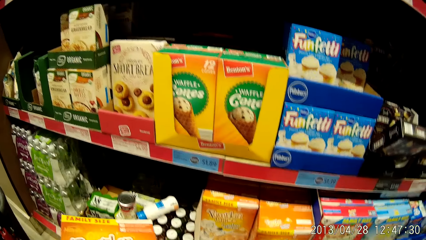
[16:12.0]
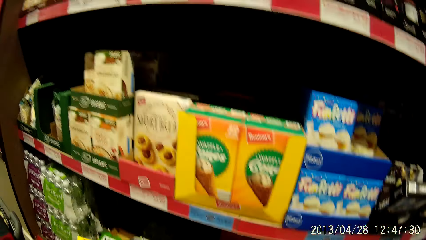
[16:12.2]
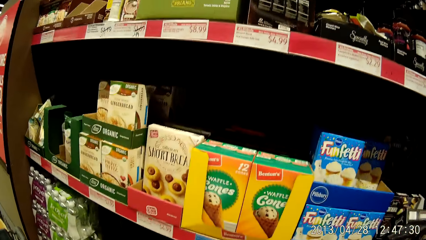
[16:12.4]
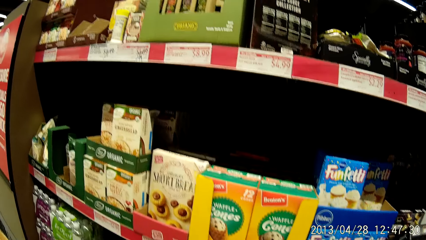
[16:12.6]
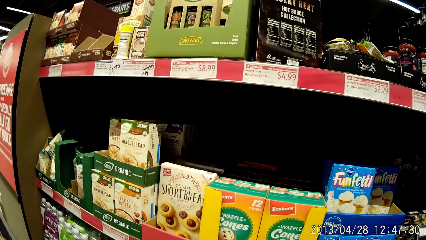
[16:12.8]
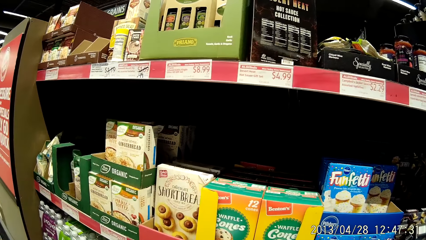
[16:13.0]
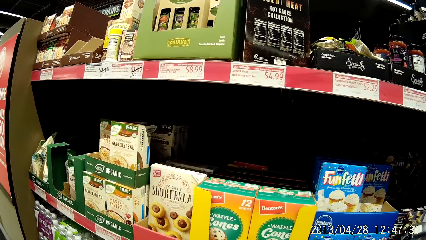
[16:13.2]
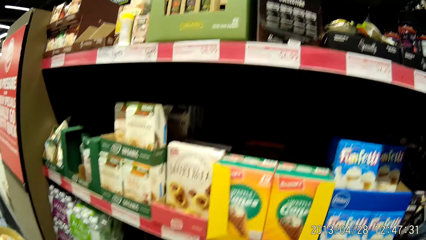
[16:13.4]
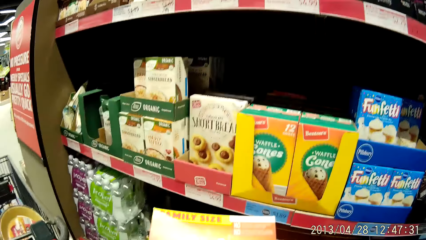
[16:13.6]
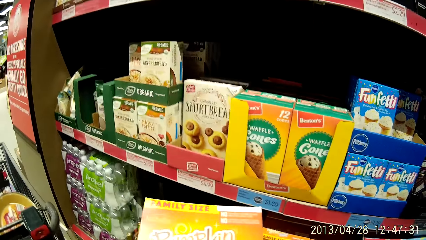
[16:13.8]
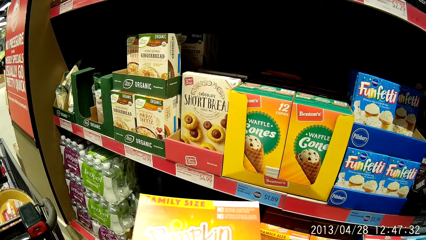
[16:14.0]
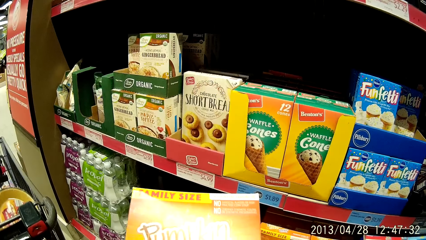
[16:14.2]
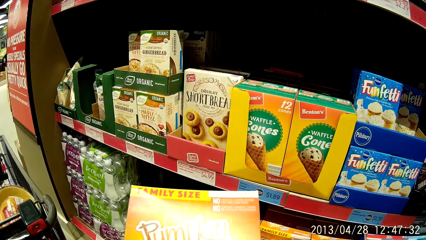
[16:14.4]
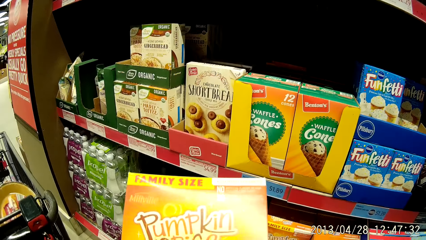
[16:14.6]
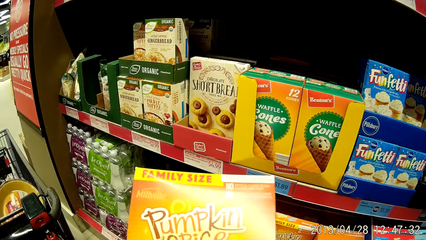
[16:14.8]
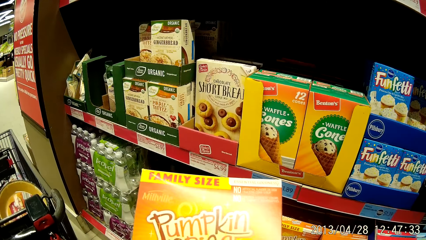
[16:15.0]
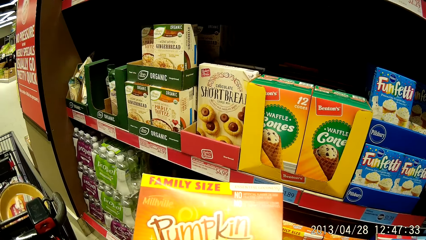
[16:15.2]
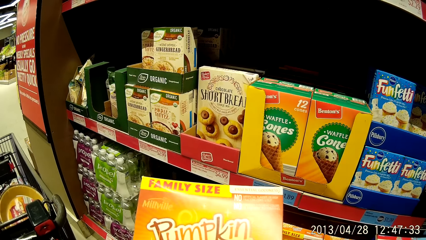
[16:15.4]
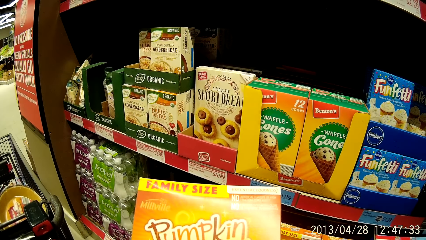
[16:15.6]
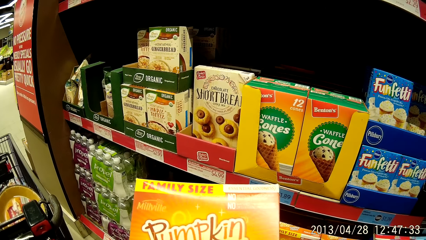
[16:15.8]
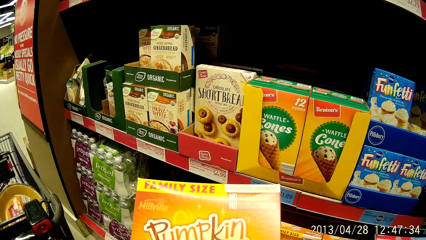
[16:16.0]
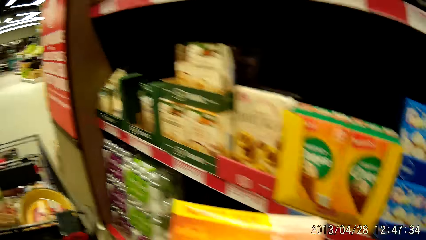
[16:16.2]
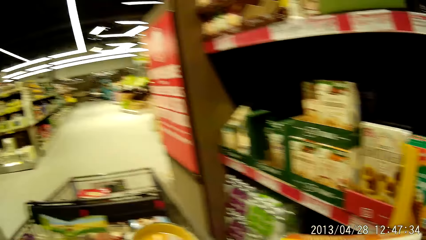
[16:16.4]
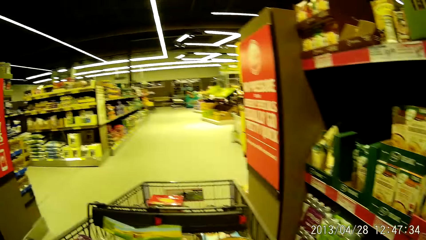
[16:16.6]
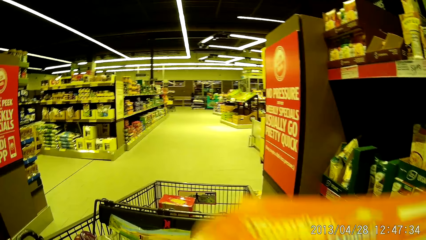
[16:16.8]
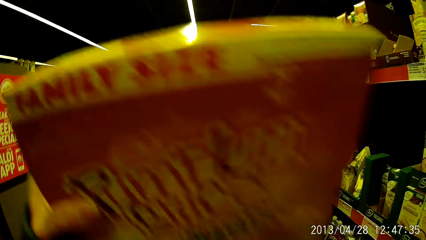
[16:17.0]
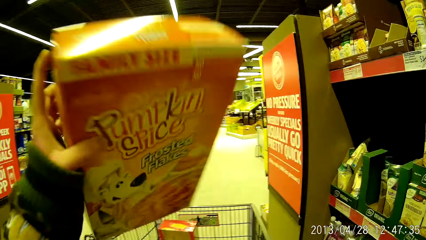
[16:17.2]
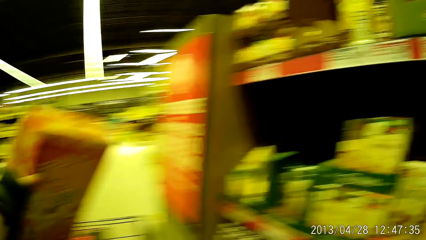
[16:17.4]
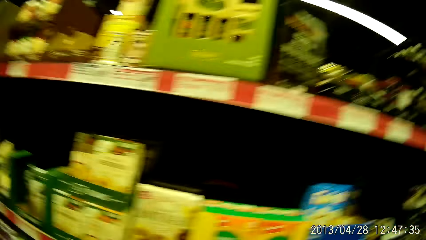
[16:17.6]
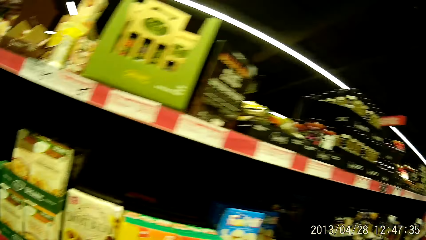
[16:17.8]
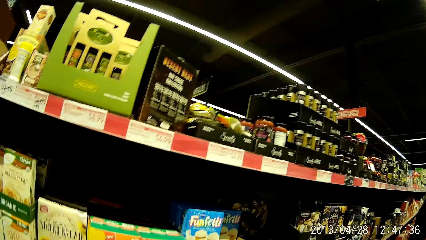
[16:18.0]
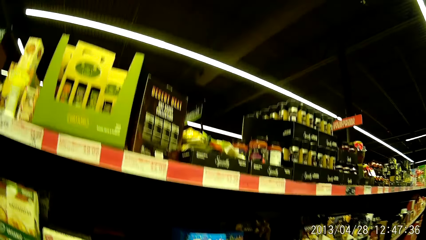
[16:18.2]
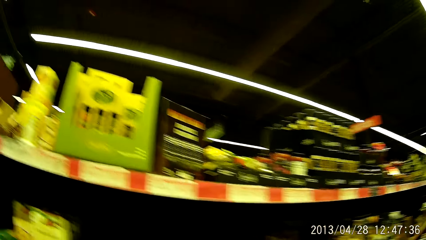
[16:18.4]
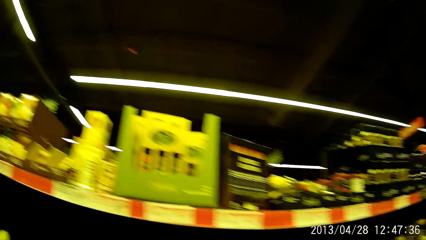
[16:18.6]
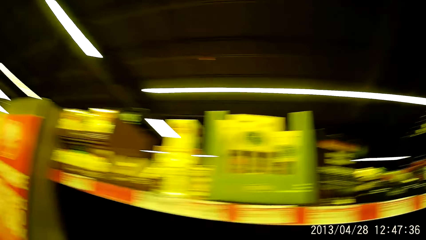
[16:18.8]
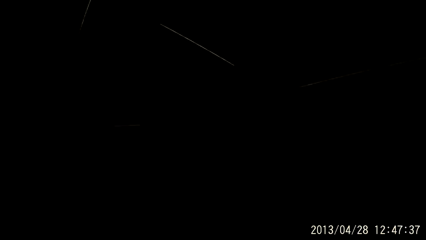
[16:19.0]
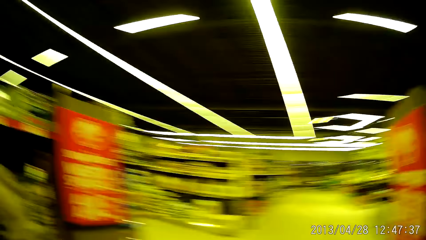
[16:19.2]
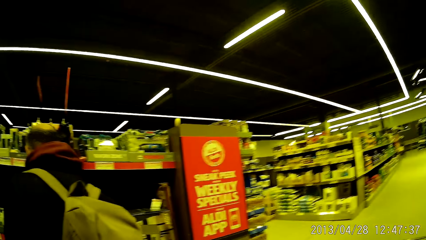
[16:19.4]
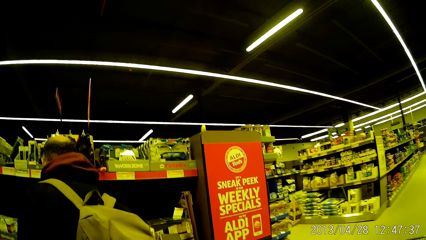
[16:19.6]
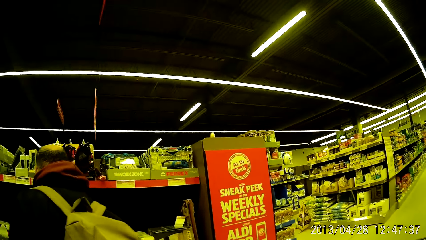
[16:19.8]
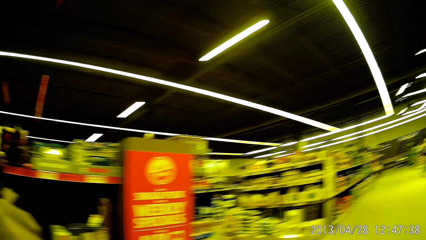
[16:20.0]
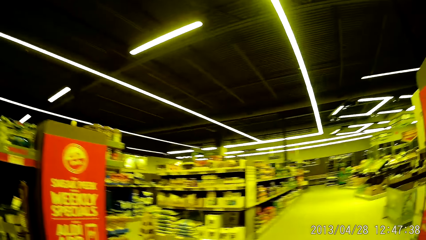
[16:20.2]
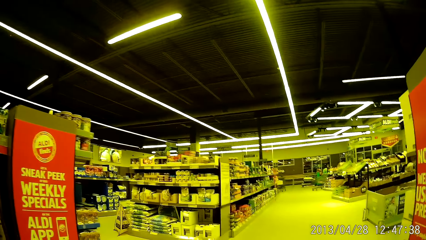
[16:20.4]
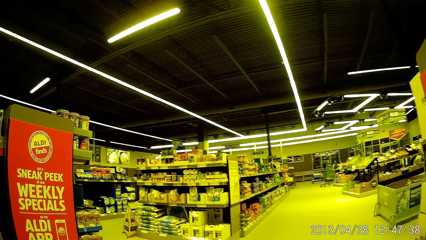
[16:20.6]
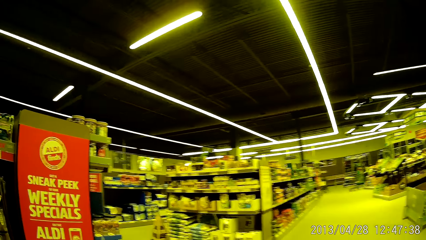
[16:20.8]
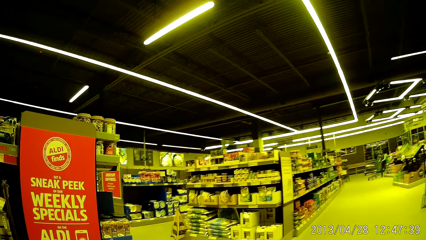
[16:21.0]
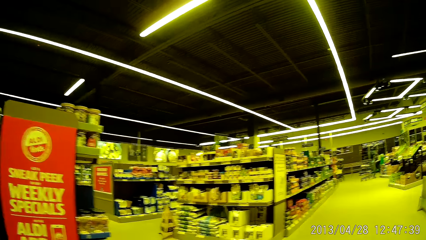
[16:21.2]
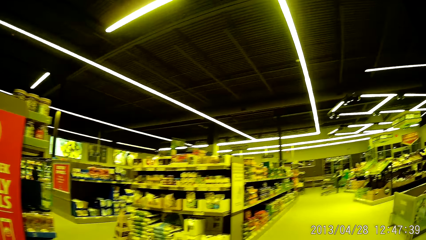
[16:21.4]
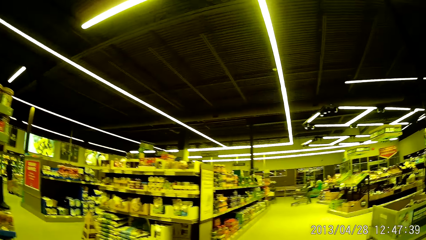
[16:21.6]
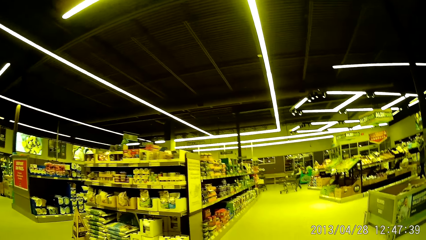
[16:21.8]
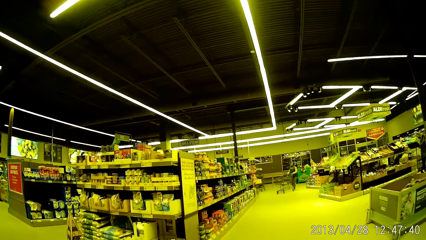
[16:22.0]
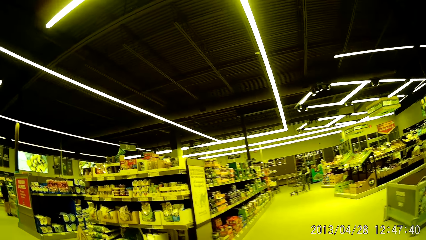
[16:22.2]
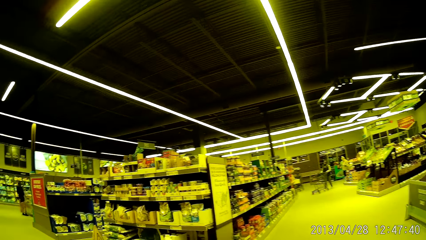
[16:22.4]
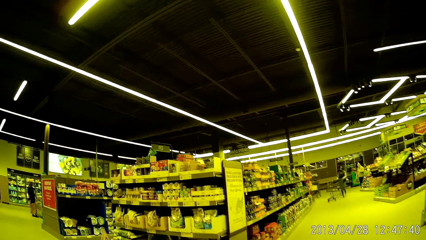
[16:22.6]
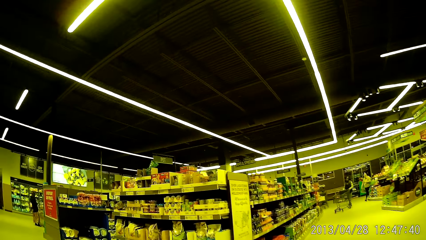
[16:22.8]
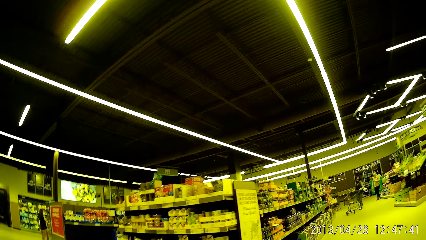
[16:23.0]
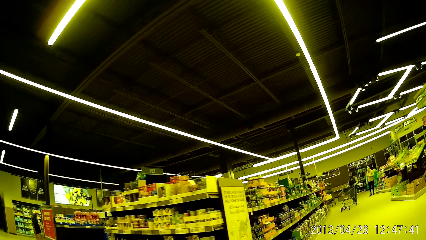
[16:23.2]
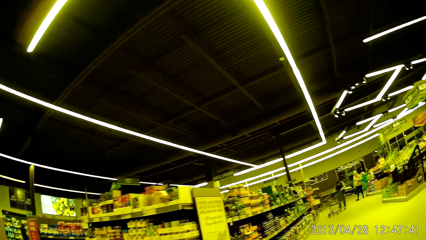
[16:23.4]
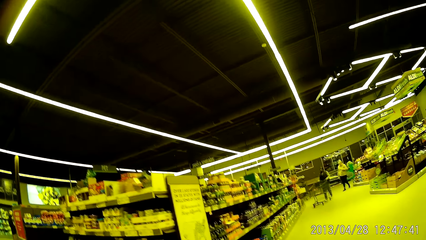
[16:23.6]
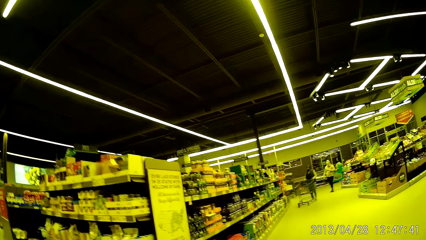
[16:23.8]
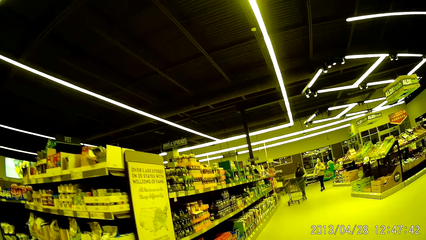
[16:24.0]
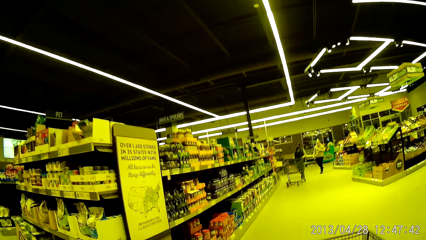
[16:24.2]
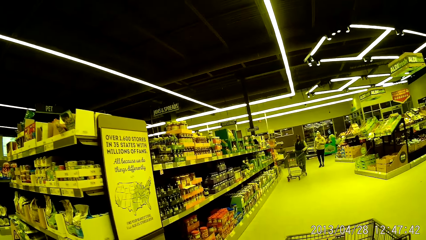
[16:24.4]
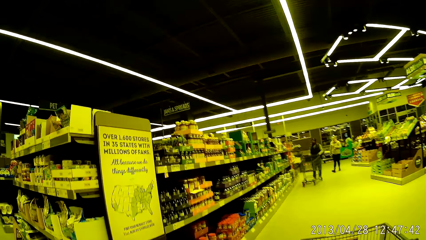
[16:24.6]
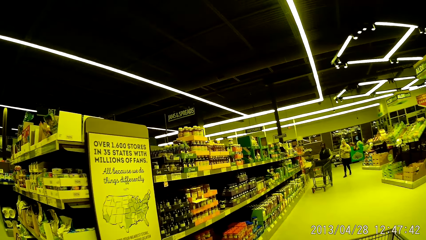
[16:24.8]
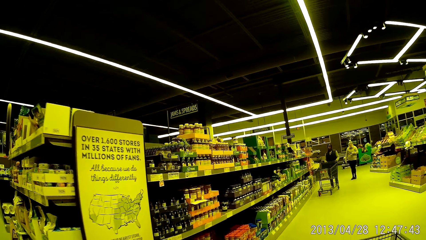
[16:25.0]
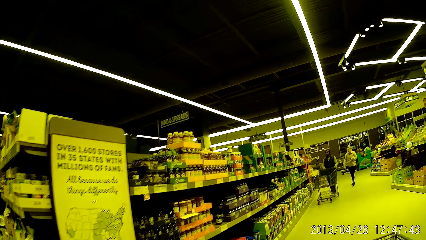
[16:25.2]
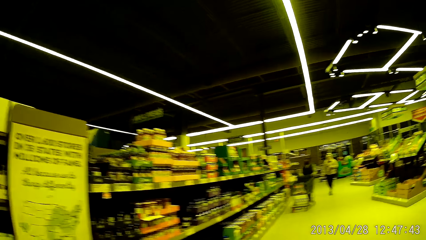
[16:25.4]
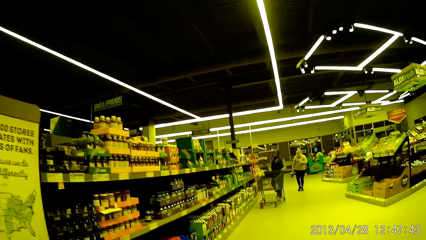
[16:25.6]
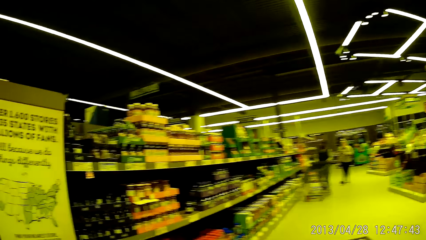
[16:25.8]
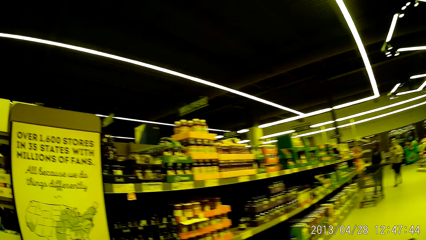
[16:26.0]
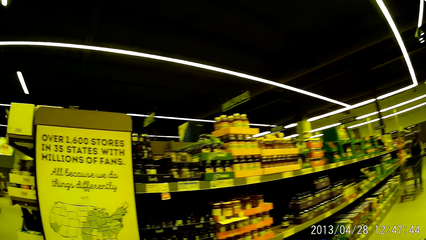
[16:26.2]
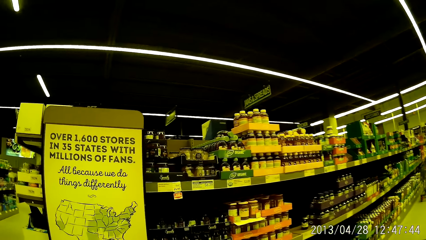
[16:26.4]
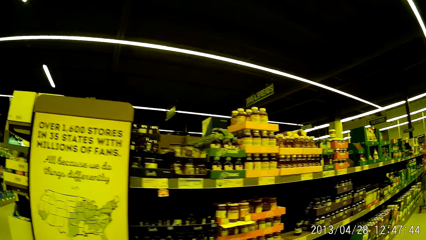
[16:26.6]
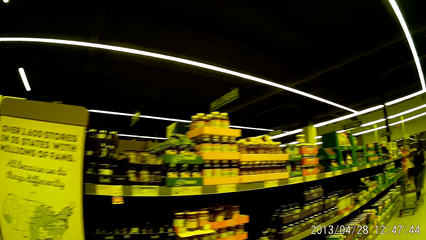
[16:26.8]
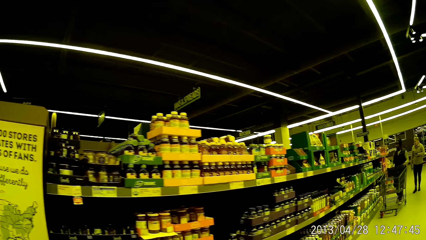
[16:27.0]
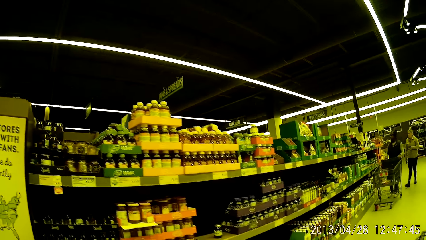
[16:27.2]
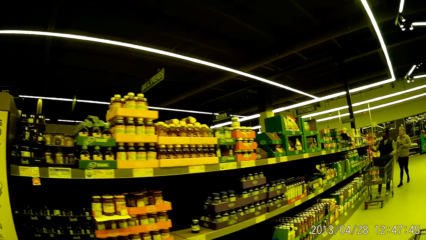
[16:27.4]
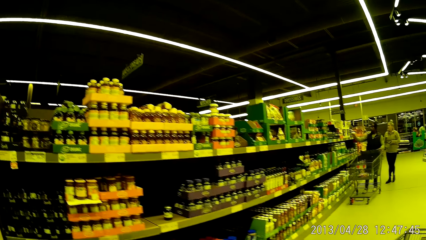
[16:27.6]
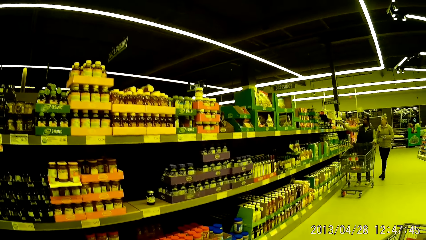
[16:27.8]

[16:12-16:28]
The camera wearer stares at the shelf. They stare at the box. They turn towards the trolley and place the box in the trolley. They stare at the shelf and look around. They push the trolley forward and stare at the shelf.
